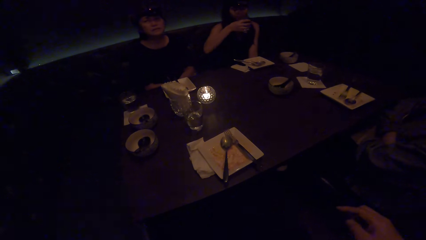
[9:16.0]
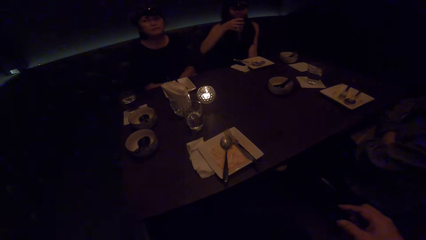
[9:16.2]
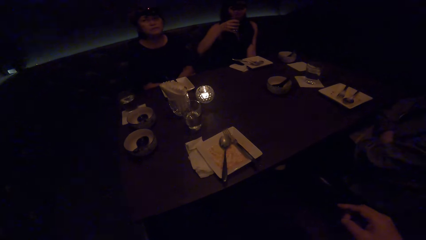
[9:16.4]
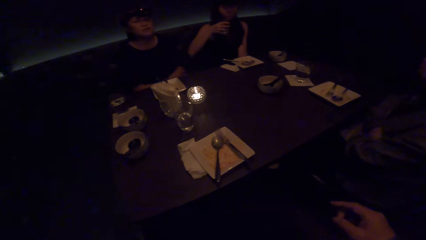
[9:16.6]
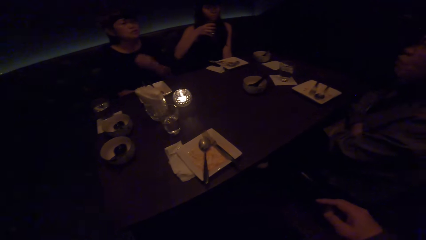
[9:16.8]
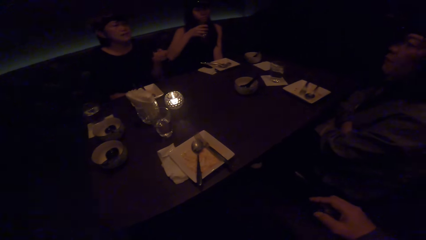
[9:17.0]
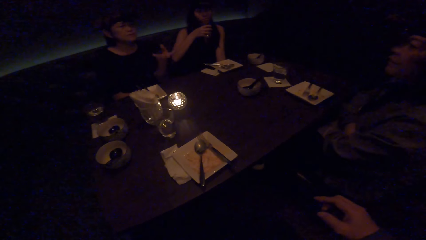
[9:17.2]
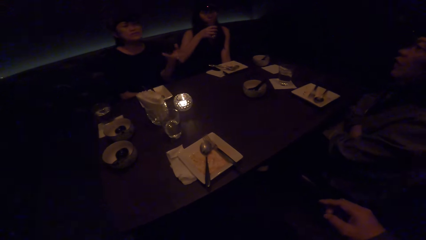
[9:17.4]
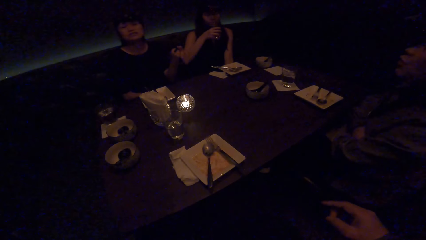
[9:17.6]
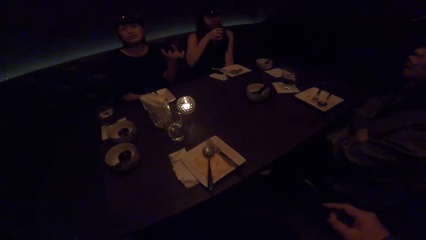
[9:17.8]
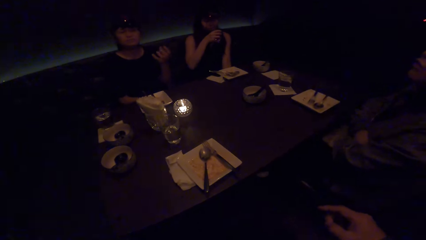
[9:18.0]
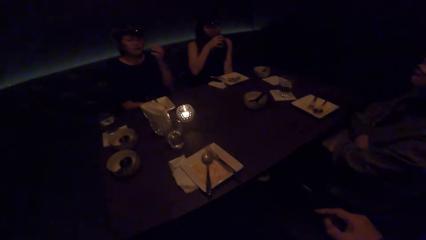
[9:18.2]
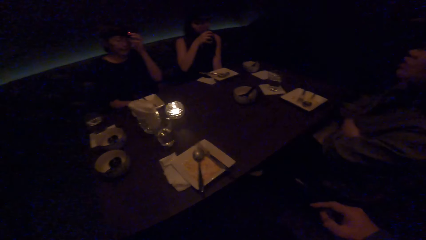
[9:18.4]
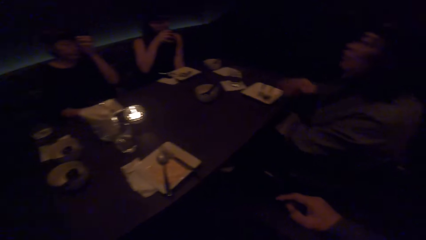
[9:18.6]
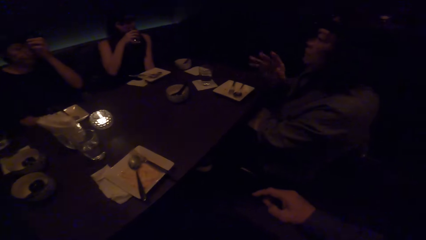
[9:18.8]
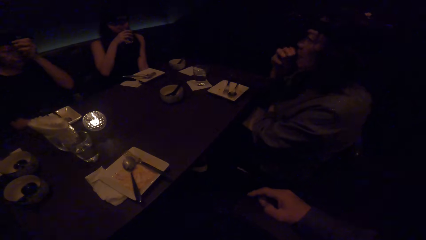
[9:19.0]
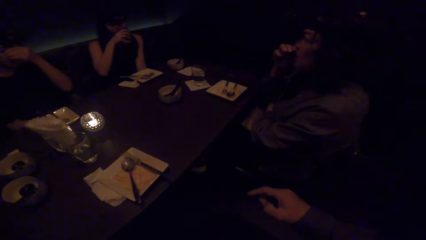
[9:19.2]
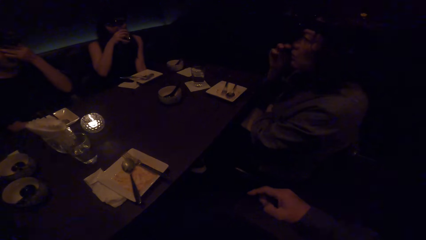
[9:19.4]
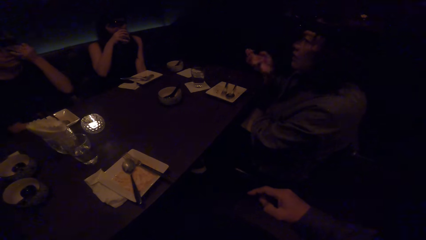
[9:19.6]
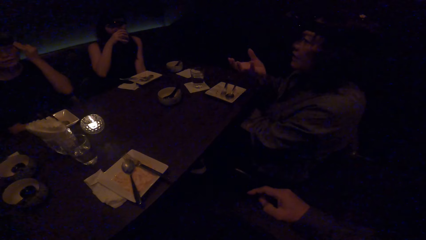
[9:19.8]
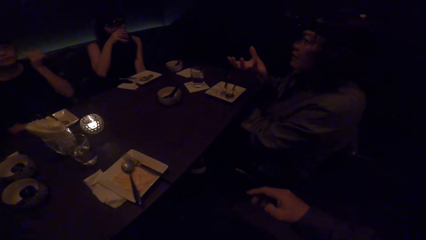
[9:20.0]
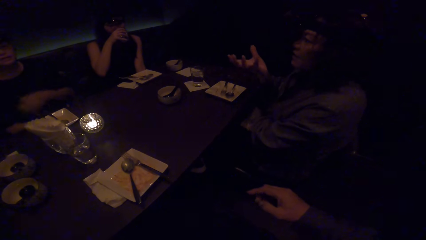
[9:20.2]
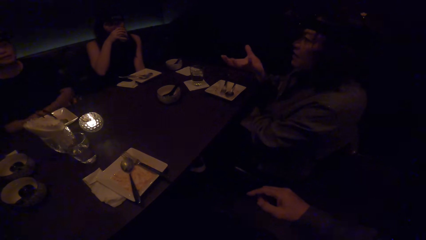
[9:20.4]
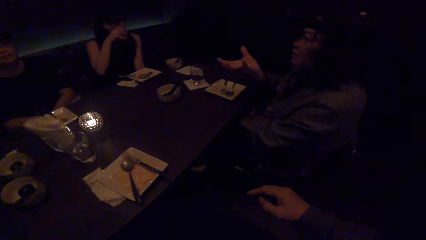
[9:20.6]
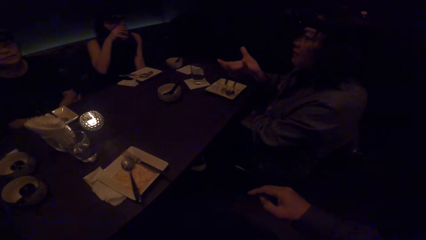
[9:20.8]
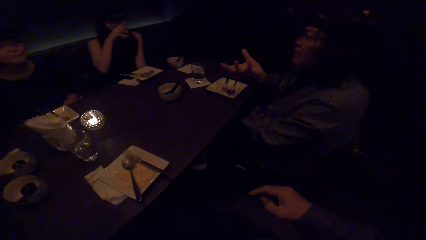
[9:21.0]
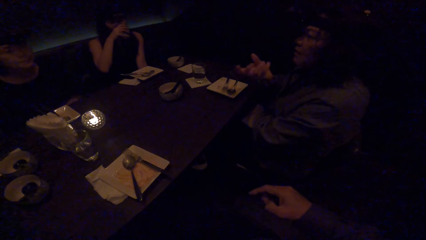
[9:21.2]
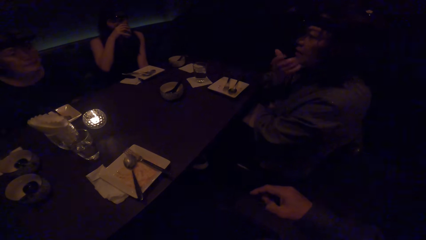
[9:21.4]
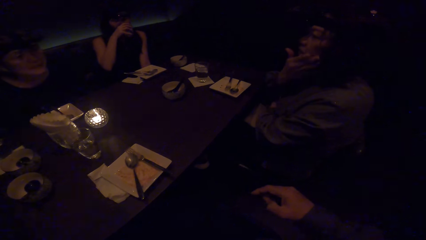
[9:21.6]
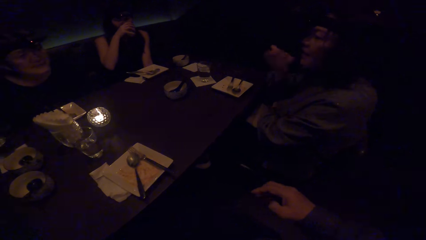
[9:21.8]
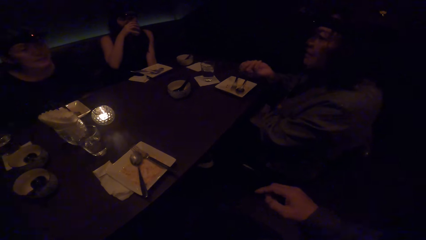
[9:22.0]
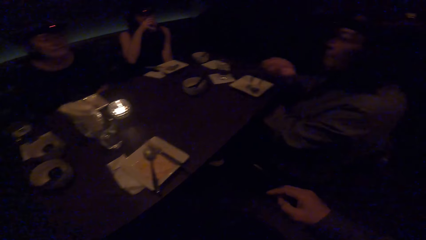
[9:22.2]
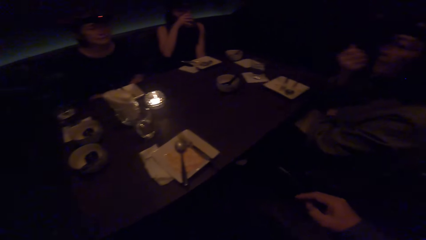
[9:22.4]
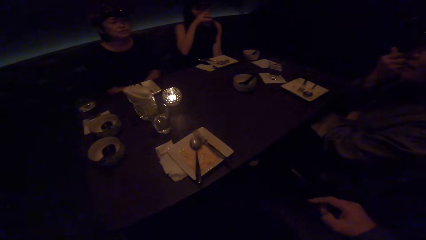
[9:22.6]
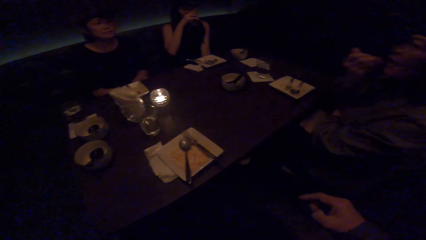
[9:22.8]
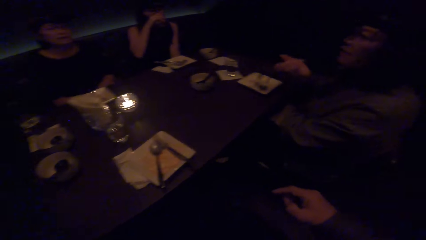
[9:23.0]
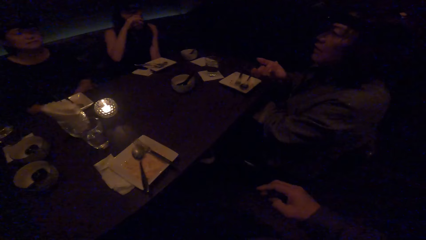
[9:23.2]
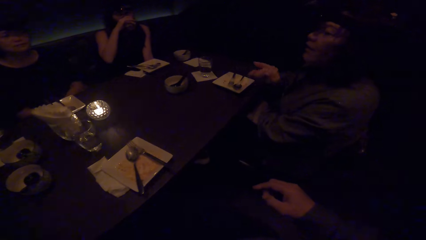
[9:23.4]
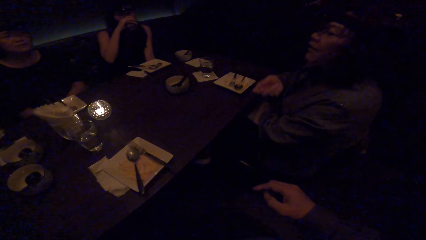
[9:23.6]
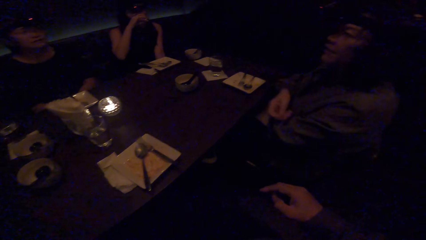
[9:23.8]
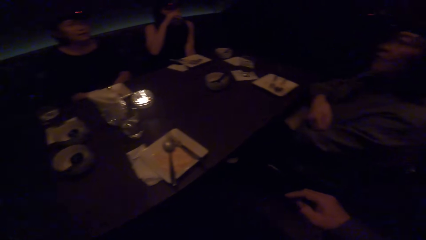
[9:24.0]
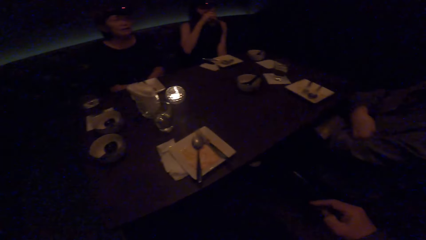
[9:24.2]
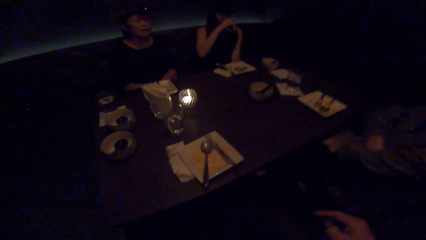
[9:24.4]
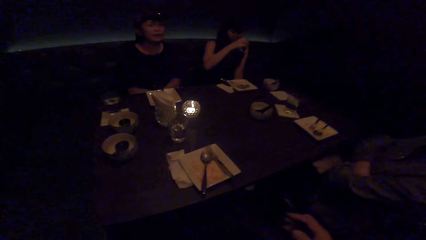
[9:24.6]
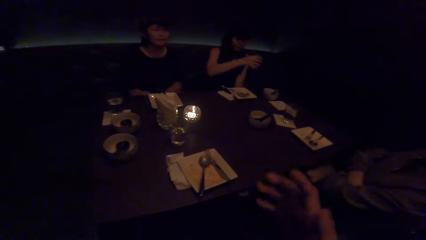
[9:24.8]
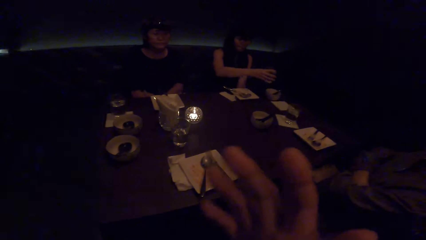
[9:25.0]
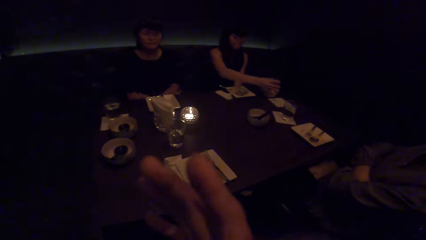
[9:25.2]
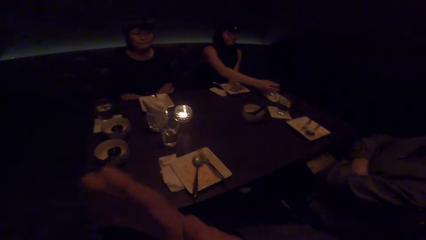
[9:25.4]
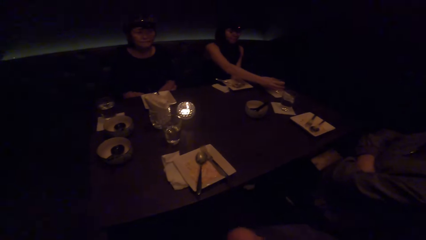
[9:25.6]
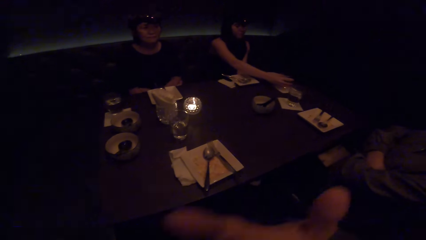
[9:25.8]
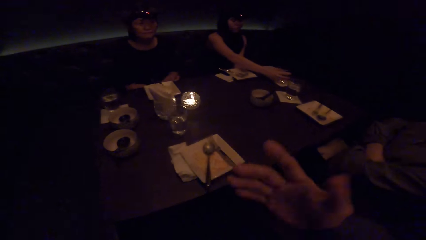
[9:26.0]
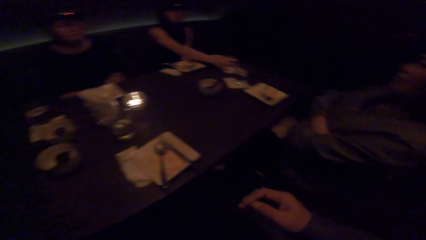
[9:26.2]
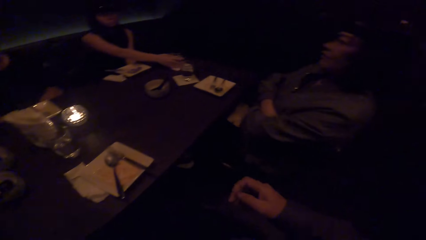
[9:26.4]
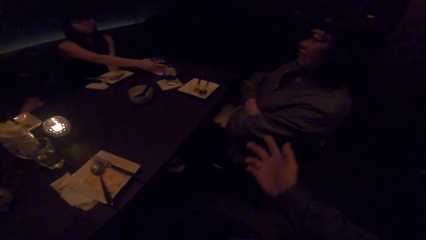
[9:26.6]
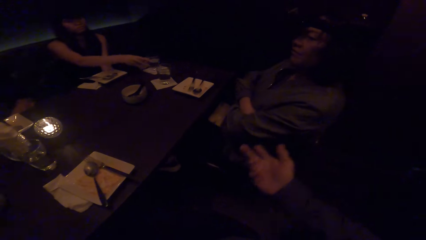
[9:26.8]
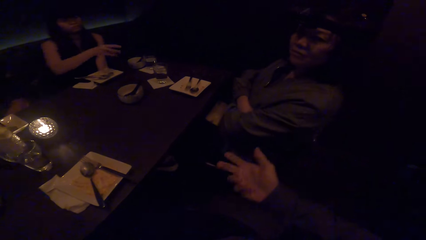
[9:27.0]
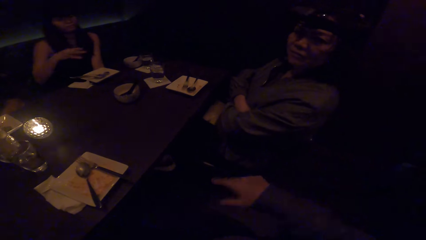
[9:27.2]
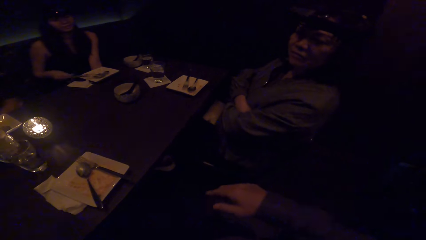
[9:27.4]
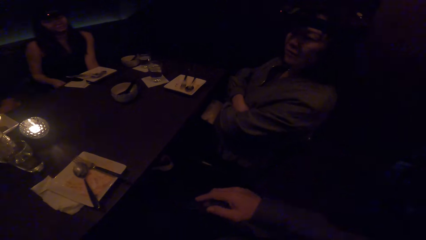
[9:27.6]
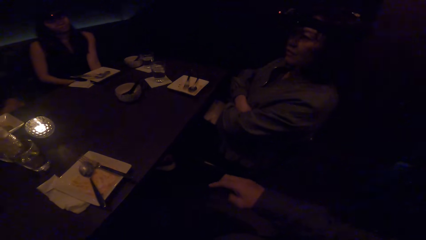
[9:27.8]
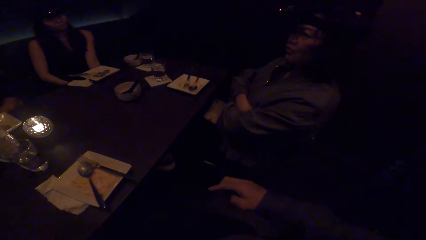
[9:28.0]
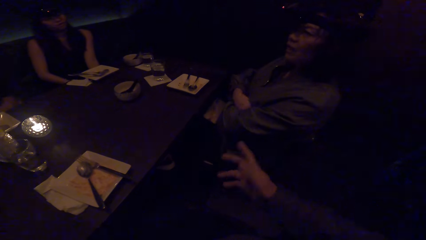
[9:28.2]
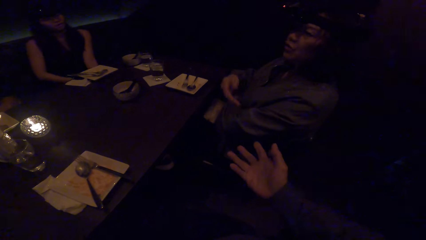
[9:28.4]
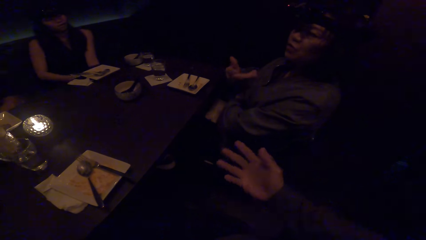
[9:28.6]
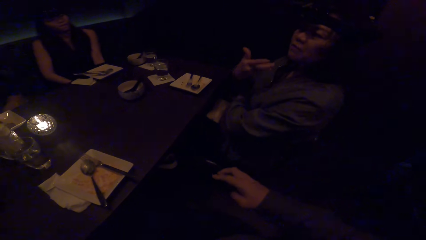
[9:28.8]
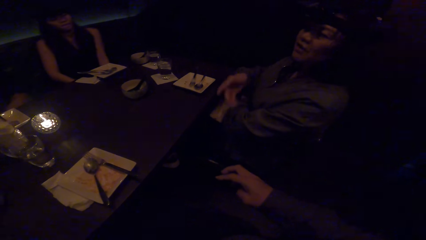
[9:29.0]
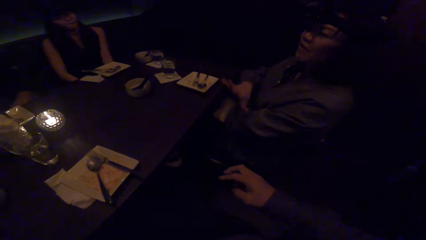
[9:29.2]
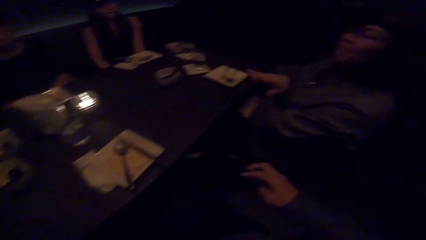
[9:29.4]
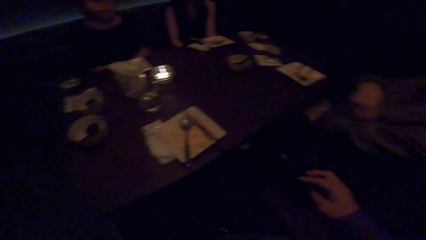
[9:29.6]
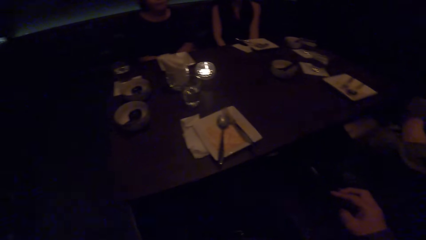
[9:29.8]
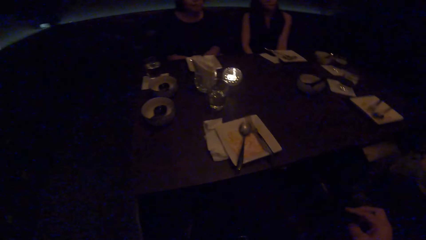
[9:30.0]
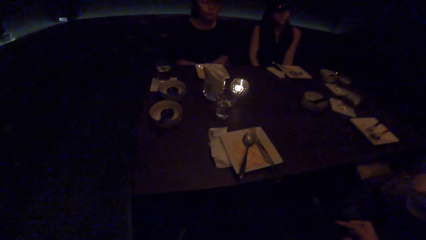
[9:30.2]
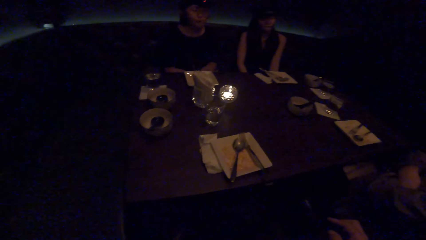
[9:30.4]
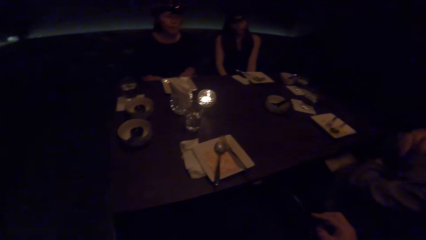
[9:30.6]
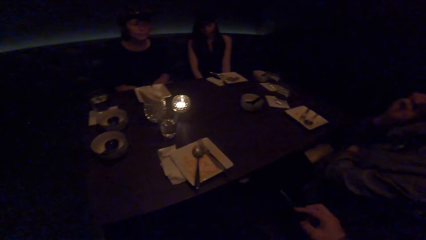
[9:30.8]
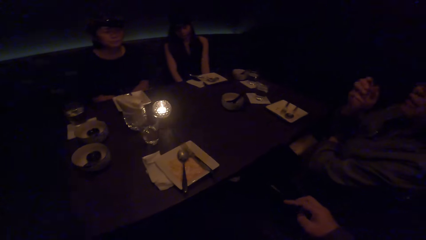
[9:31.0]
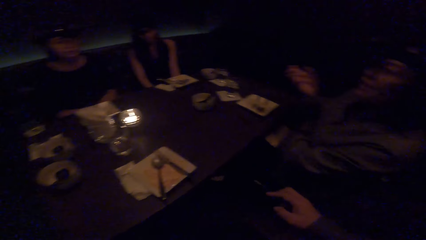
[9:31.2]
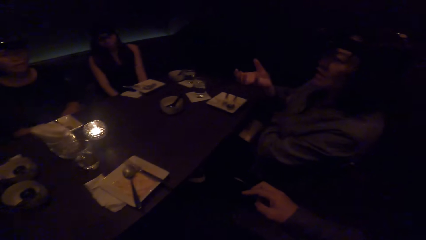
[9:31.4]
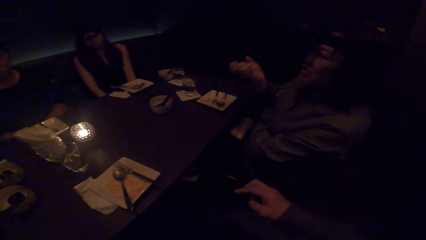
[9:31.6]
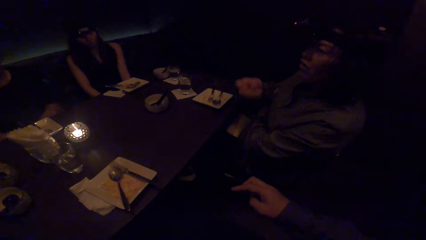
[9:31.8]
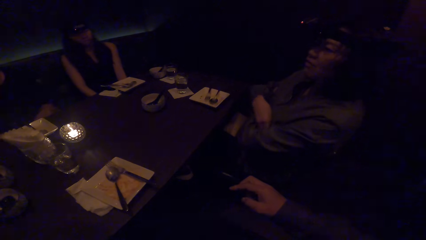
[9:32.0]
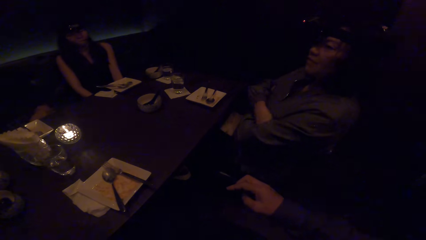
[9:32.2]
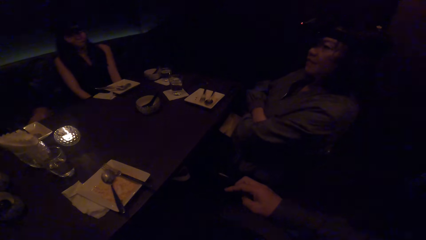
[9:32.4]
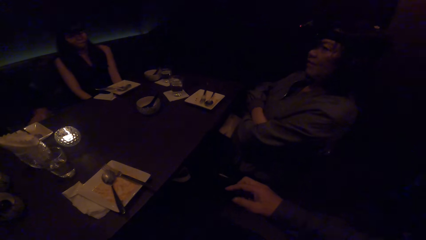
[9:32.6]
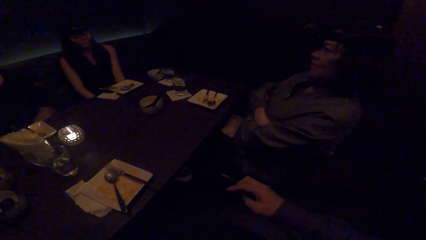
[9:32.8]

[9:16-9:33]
A woman looks at the camera wearer. Another woman moves her left hand. A third woman drinks water from the glass. A fourth woman moves her right hand. The camera wearer looks at a fifth woman. He moves his right hand. A sixth woman drops the glass of water on the table. The fifth woman looks at the camera wearer. The fourth woman moves her right hand.
